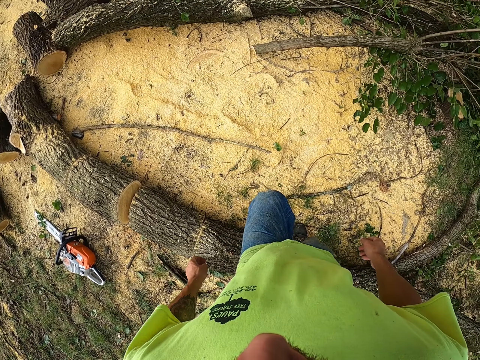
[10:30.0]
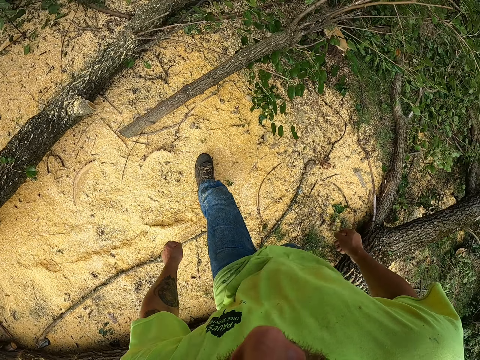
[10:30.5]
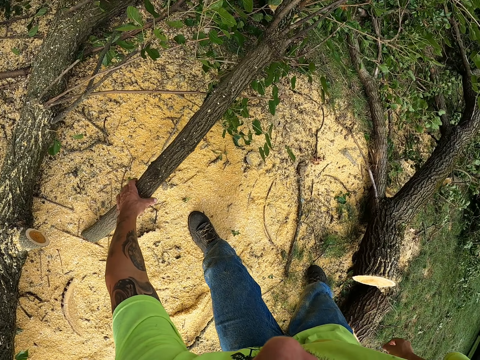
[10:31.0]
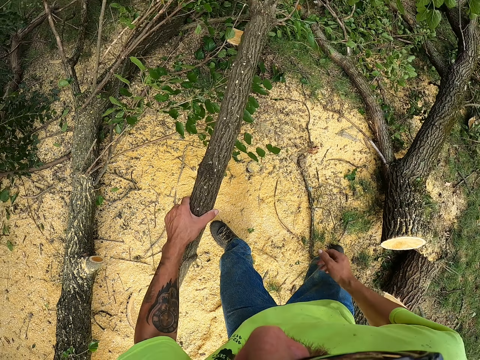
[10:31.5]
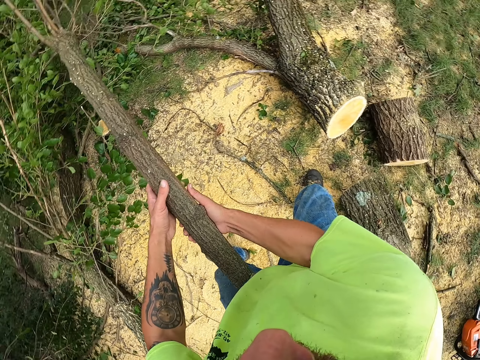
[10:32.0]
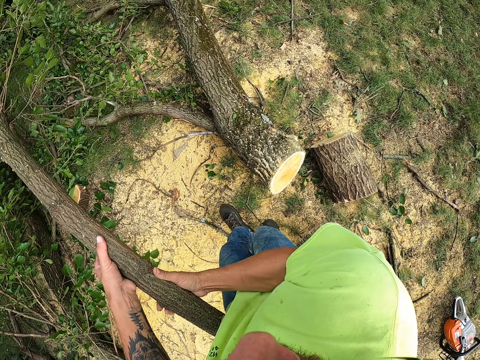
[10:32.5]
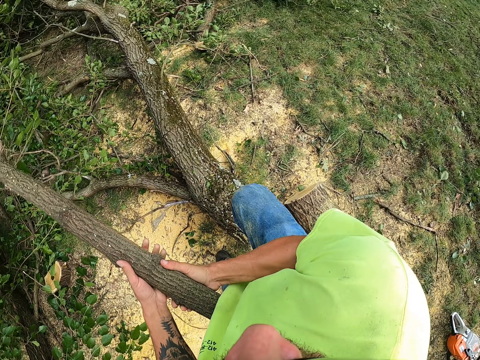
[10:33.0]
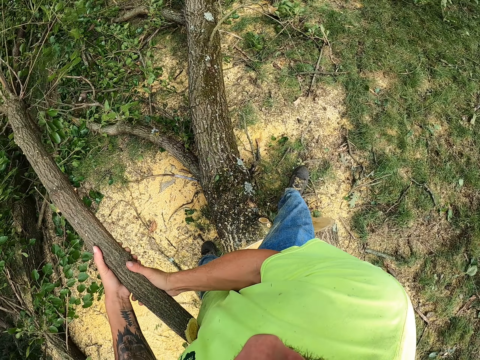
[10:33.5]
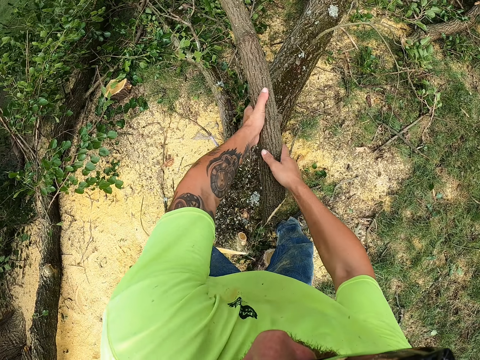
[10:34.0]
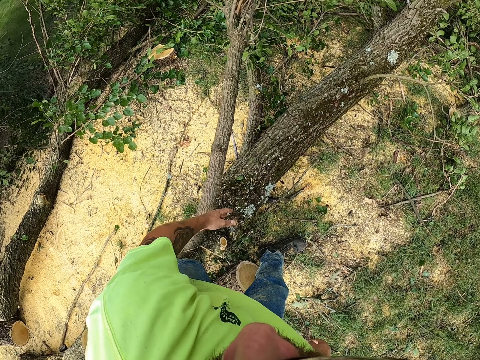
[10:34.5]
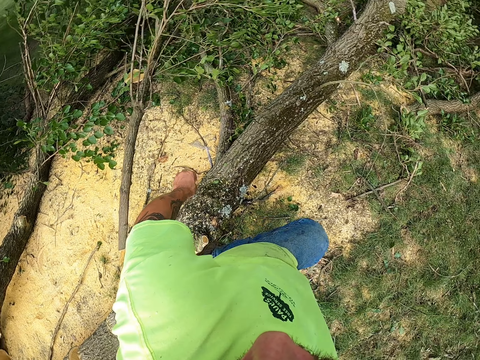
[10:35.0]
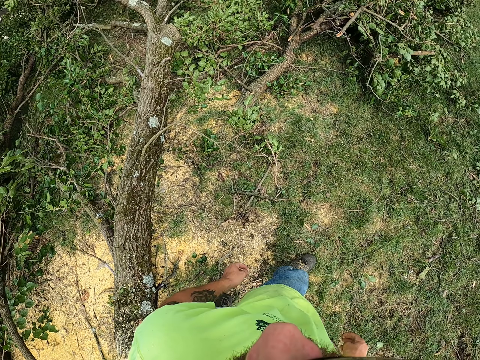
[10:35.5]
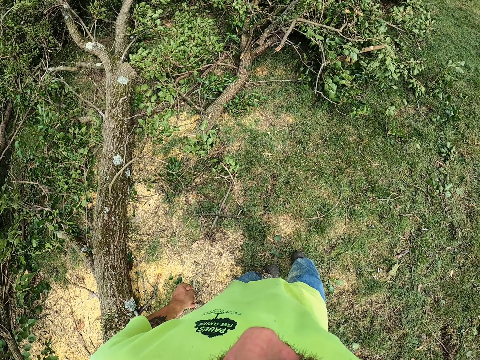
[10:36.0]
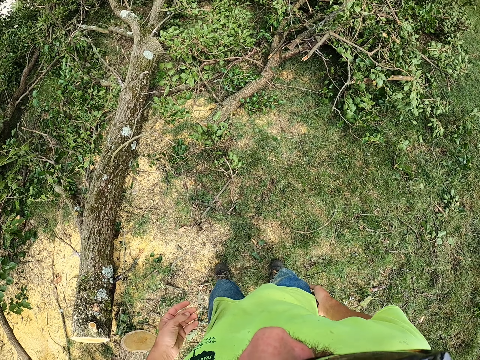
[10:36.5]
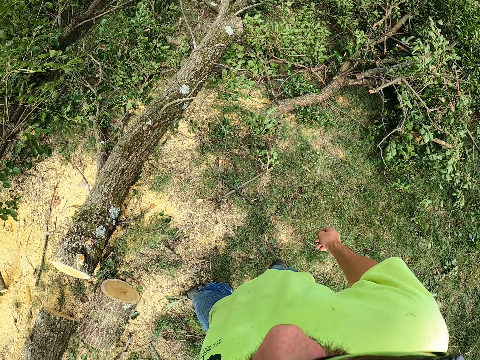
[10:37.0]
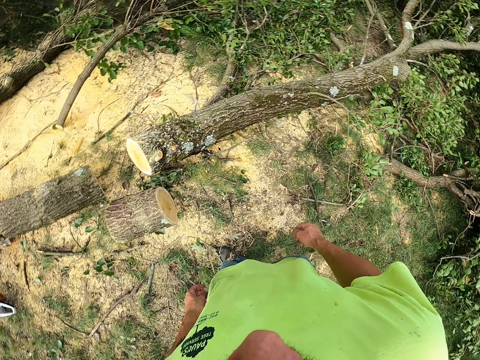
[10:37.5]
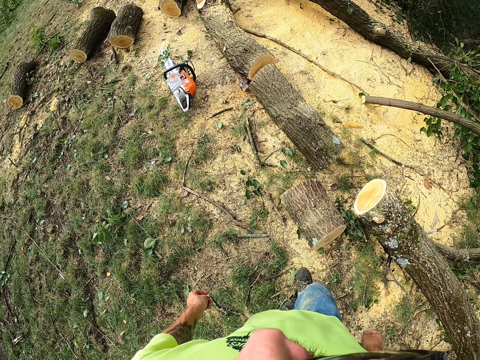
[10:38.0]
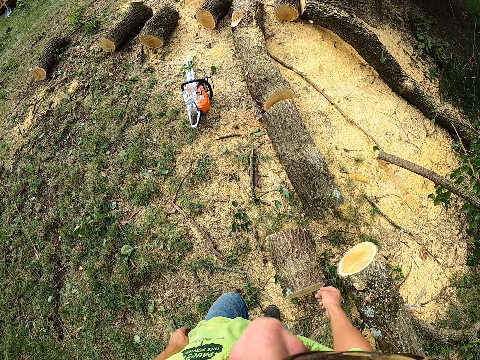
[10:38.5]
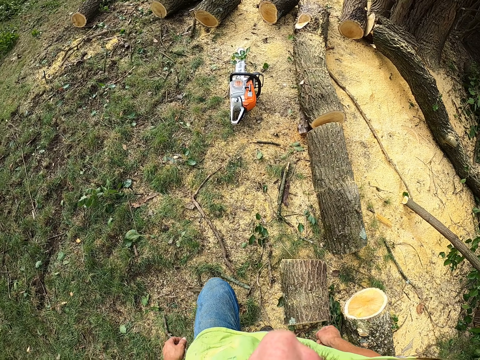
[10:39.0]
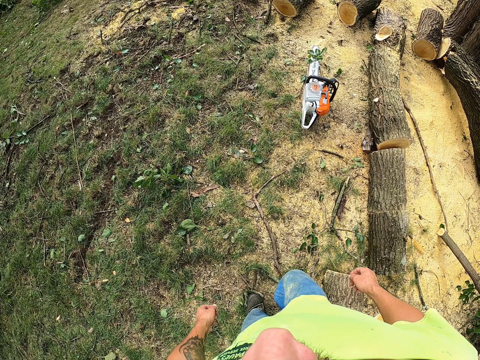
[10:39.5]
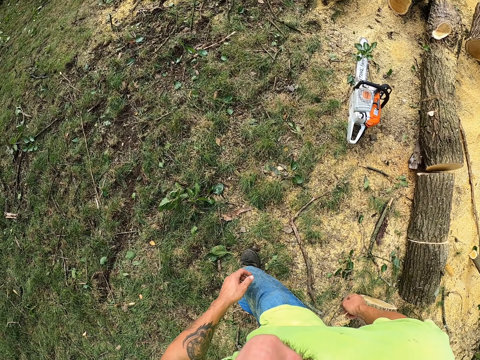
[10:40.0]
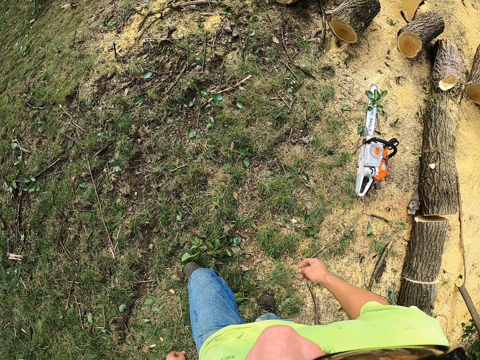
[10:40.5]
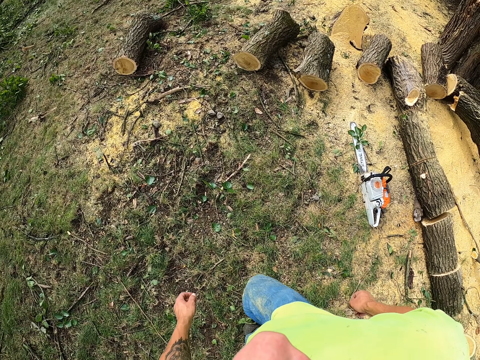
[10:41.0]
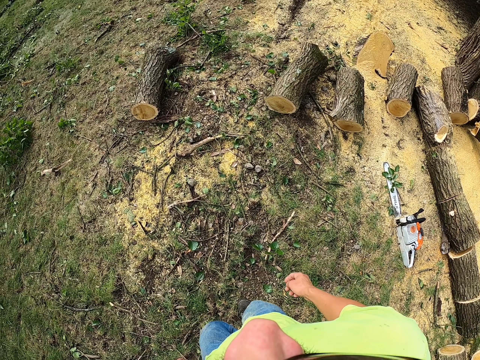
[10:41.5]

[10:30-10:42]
The camera wearer picks a tree branch from the ground with his left hand. He pulls the tree branch on the ground with both hands. He moves the branches on the ground. He drops the tree branch on the ground with both hands. He takes the branch.

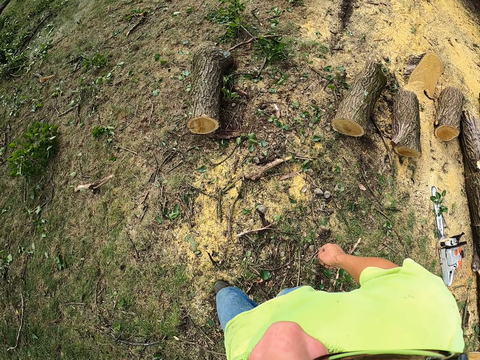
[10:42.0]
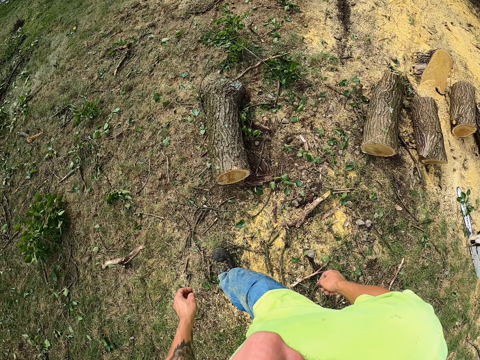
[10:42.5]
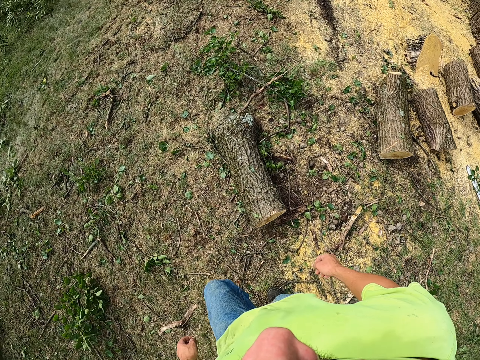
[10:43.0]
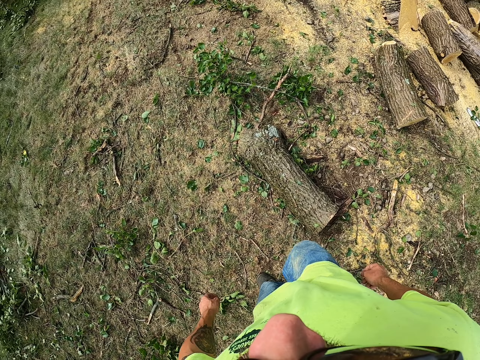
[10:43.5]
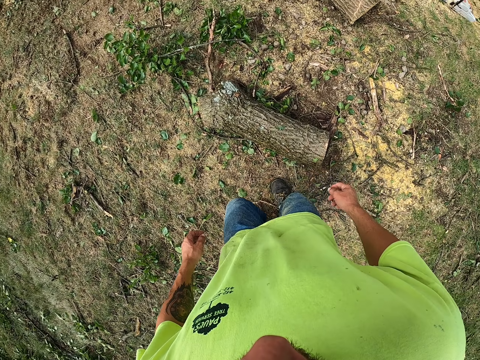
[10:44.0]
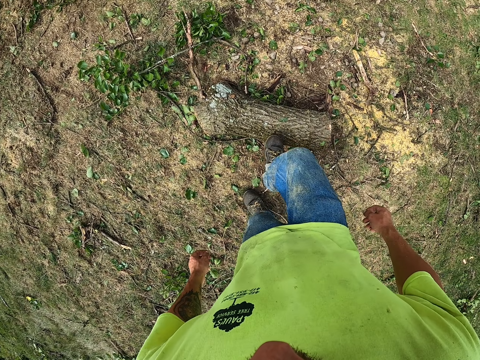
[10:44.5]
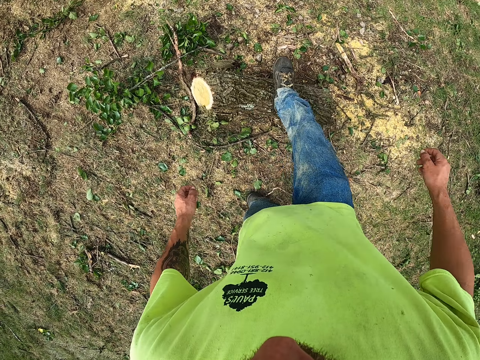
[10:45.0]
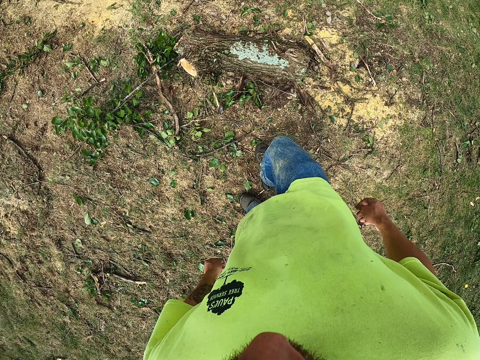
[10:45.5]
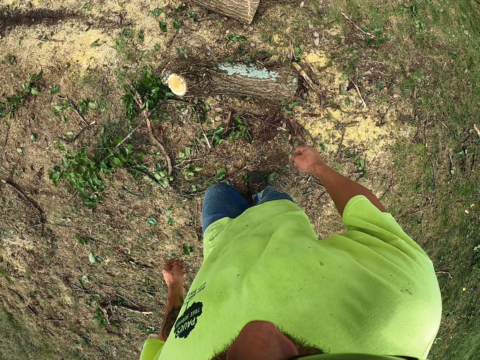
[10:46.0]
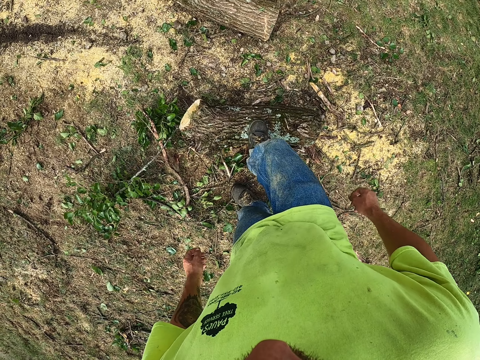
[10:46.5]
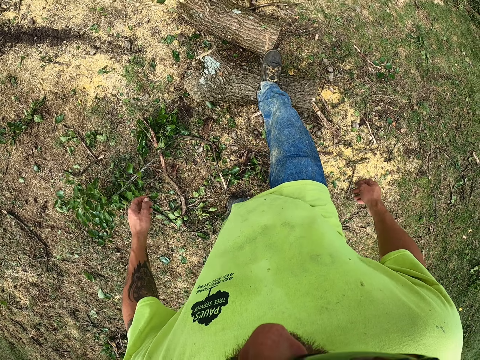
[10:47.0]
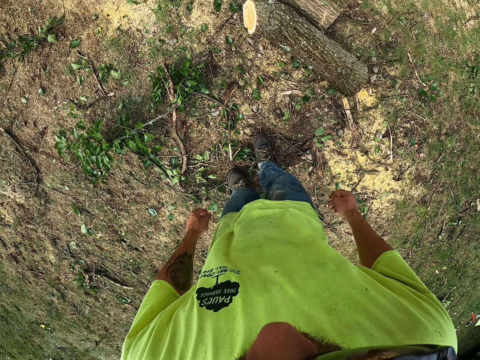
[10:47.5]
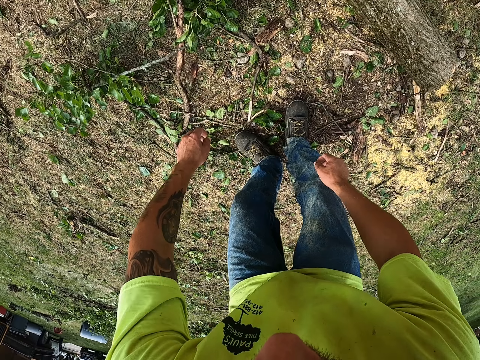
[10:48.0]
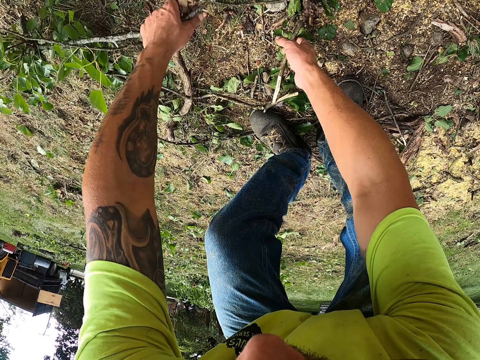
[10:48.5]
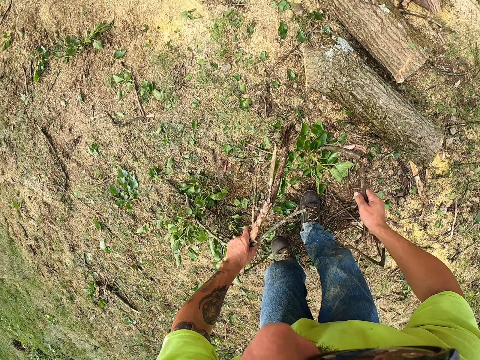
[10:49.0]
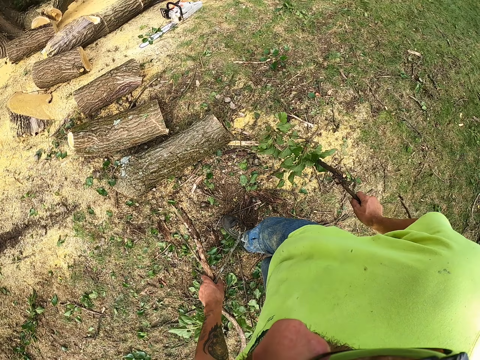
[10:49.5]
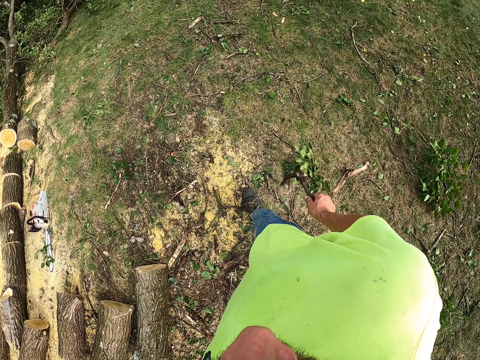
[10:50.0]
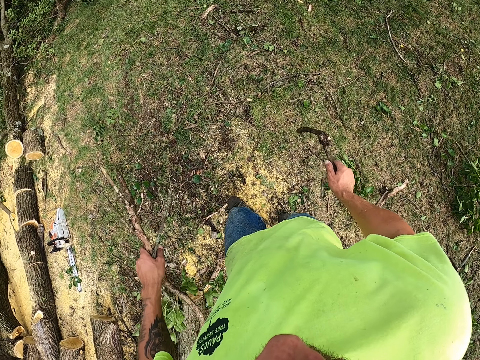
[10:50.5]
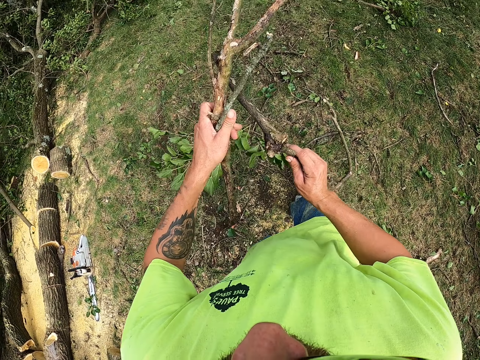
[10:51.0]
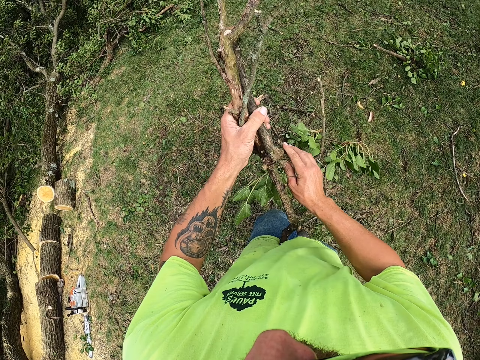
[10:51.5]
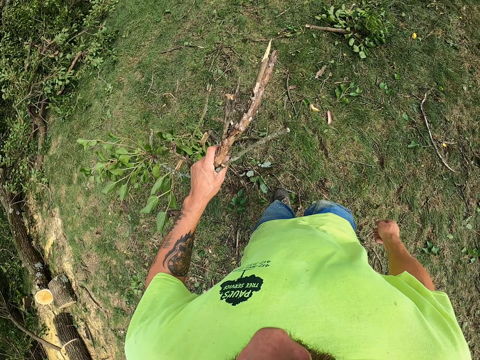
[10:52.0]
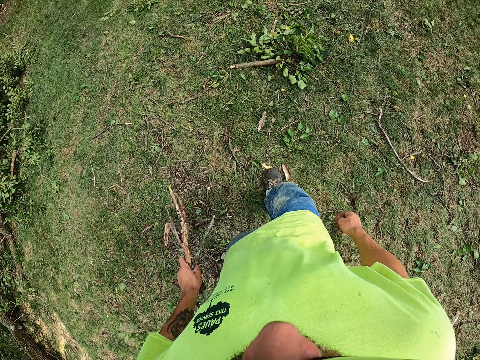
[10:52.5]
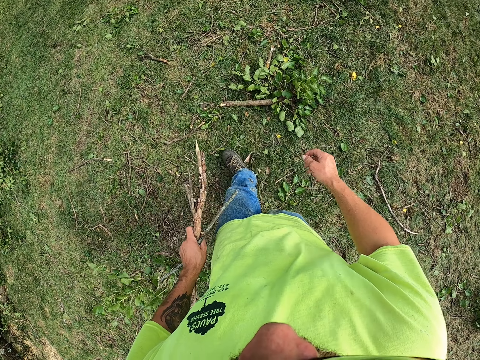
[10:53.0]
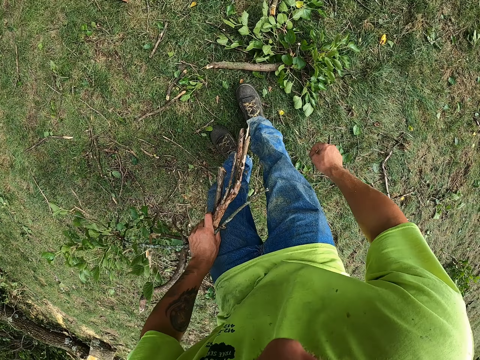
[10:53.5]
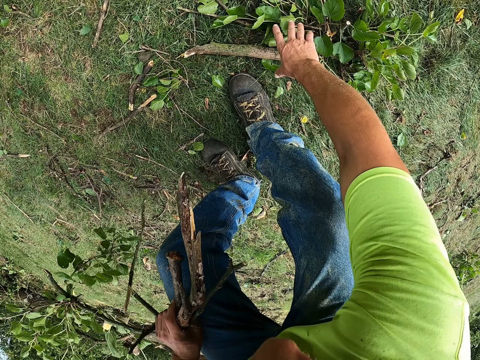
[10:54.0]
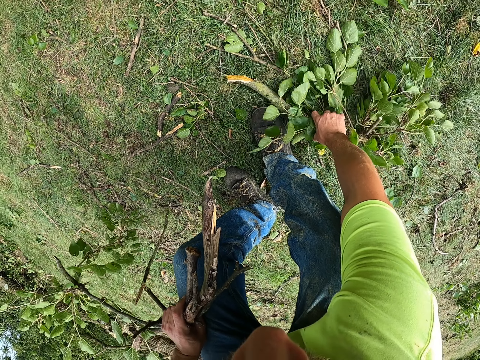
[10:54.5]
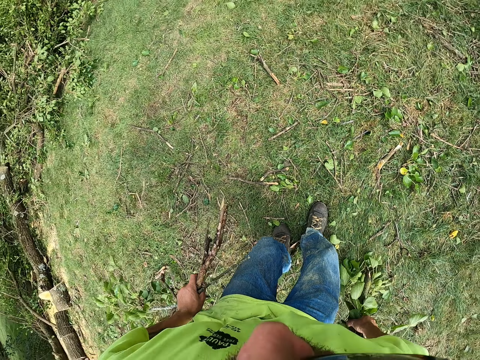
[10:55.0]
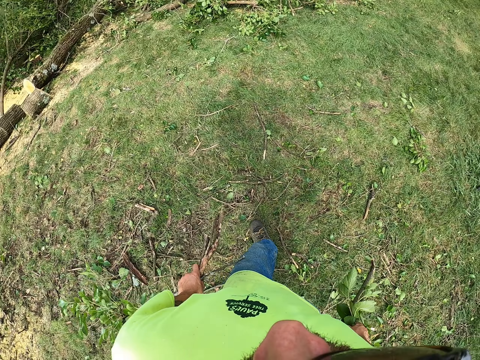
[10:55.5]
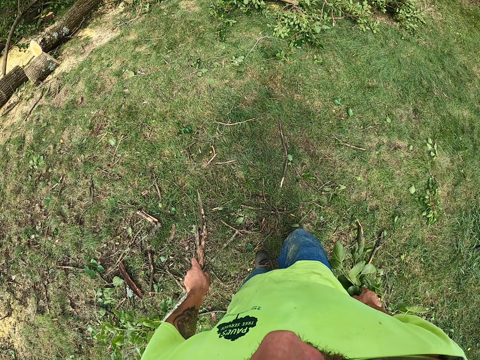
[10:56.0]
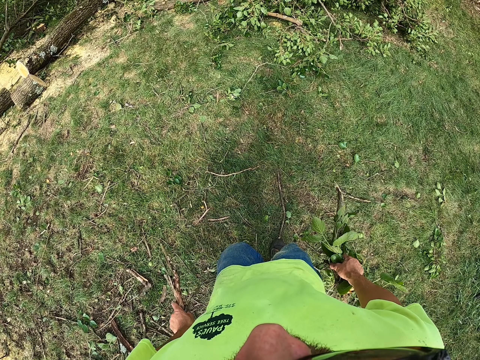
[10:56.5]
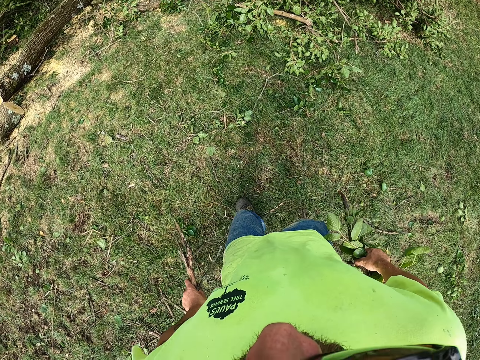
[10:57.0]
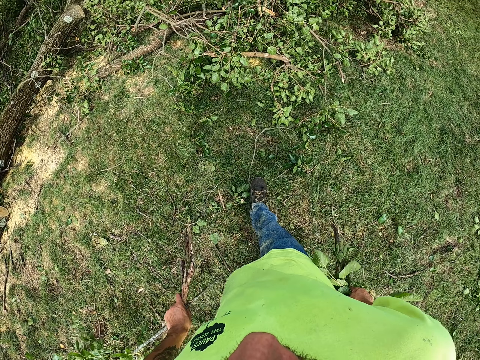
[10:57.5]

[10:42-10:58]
The camera wearer shifts a tree trunk on the ground with his right leg. He picks a tree branch from the ground with both hands. He walks around the garden. He holds the tree branches with his left hand. He picks a tree branch from the ground with his right hand. He walks around the garden.
